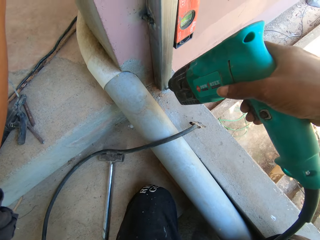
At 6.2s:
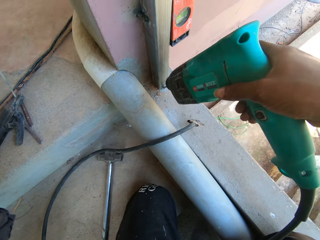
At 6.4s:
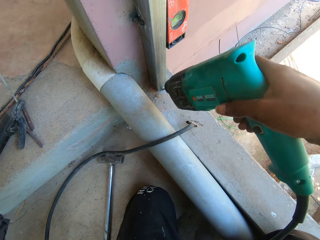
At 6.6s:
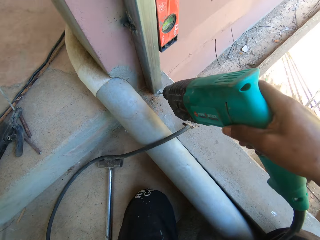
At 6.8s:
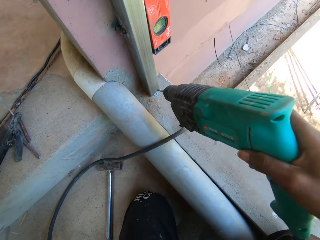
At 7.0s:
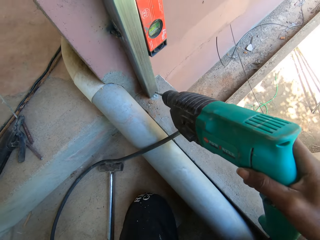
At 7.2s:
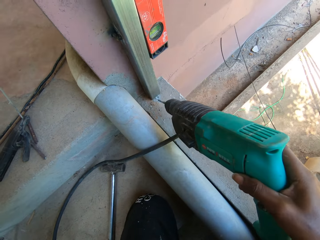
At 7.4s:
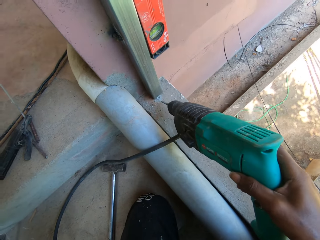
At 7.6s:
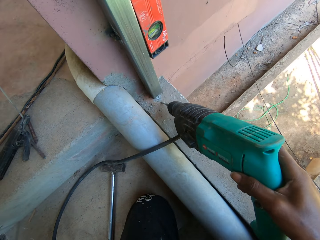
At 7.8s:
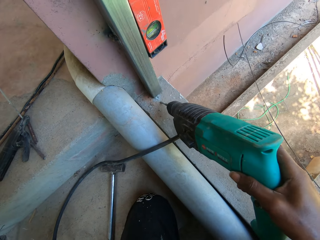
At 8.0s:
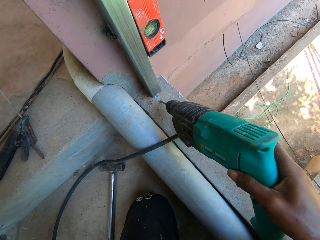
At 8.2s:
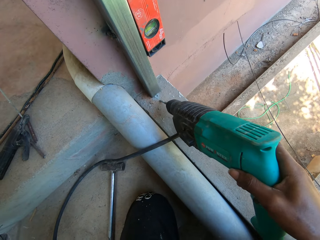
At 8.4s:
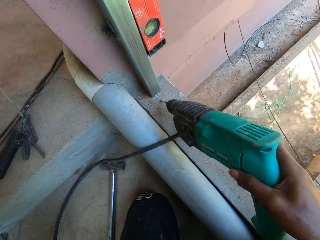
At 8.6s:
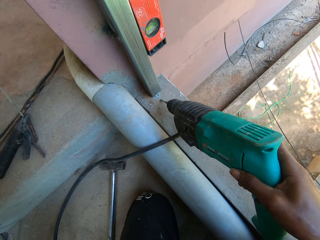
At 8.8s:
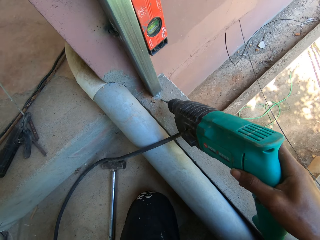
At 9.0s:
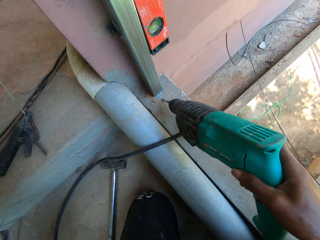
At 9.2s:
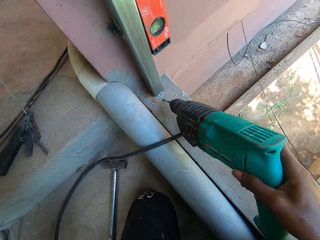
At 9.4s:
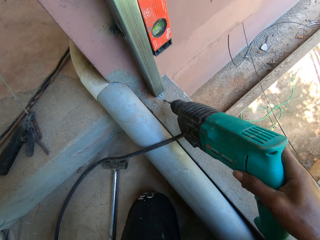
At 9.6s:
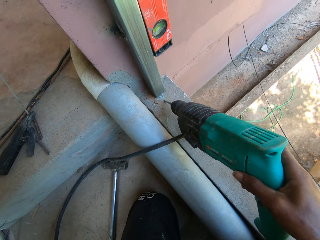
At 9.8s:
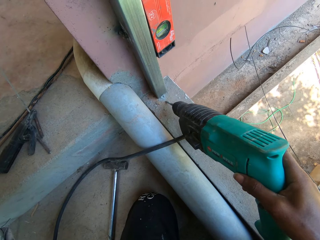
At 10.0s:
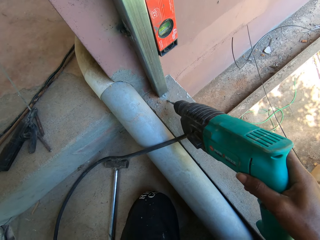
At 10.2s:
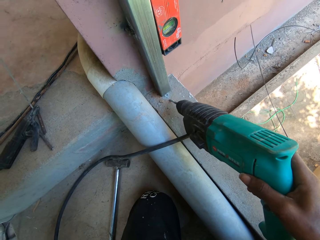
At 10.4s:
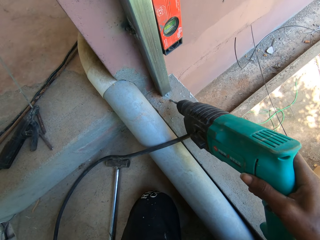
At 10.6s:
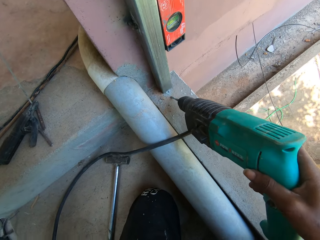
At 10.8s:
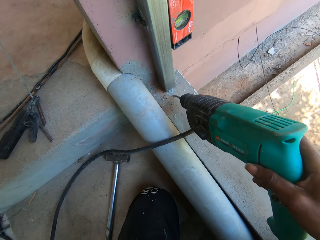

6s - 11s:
The camera wearer holds the drill on the wall. They move the spirit level.

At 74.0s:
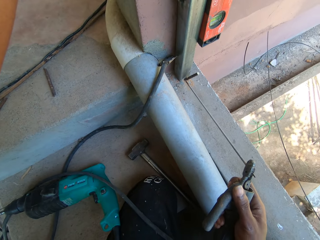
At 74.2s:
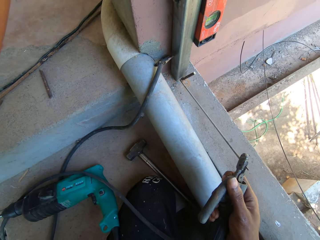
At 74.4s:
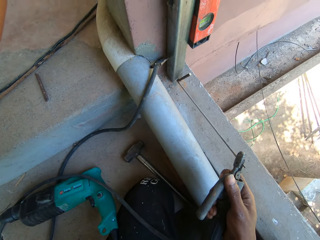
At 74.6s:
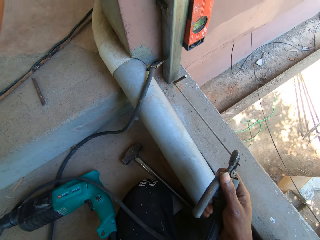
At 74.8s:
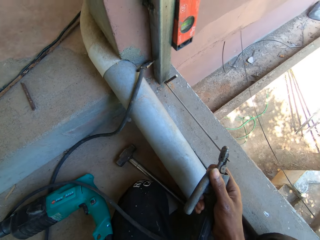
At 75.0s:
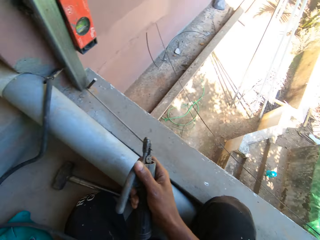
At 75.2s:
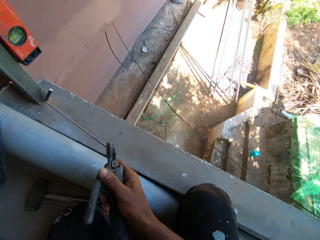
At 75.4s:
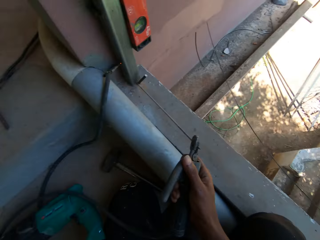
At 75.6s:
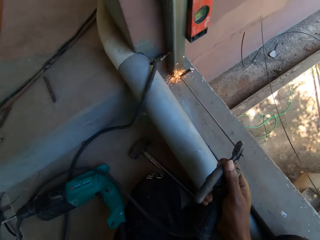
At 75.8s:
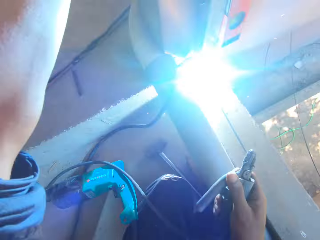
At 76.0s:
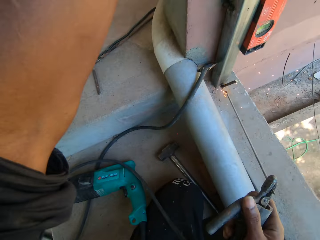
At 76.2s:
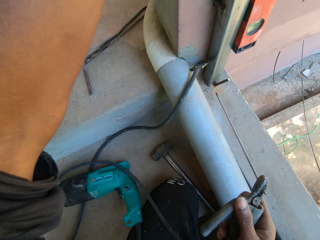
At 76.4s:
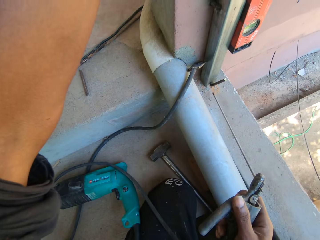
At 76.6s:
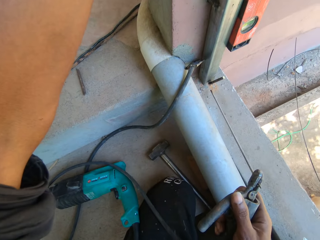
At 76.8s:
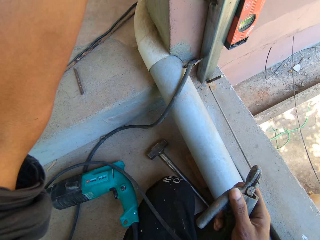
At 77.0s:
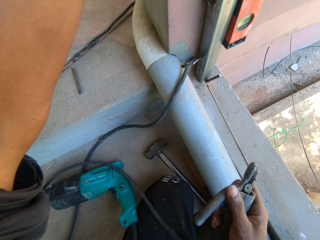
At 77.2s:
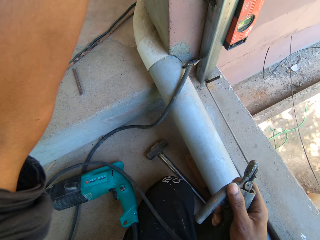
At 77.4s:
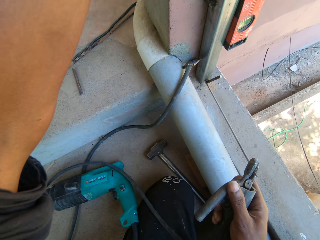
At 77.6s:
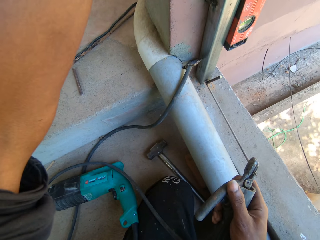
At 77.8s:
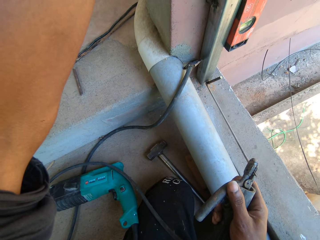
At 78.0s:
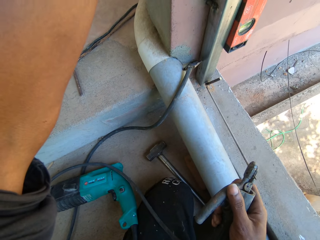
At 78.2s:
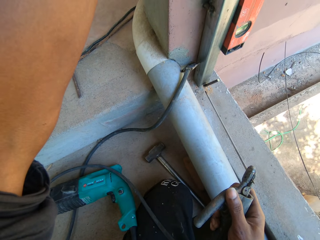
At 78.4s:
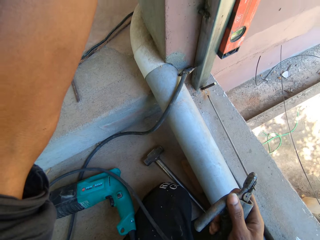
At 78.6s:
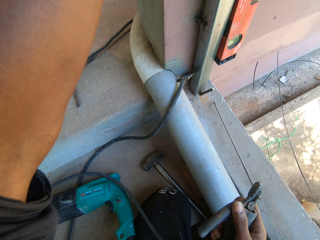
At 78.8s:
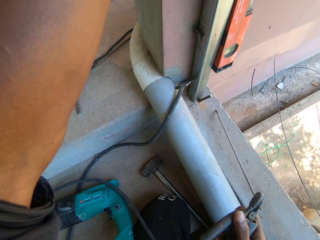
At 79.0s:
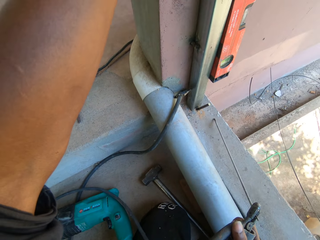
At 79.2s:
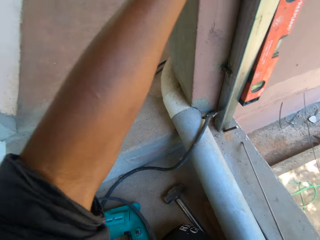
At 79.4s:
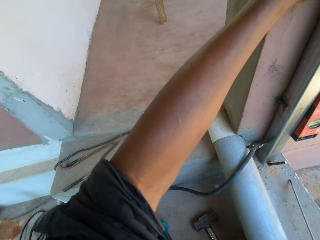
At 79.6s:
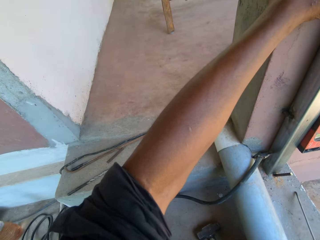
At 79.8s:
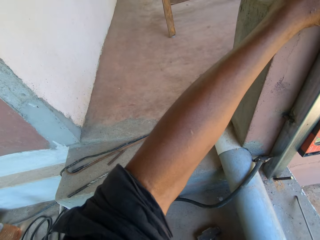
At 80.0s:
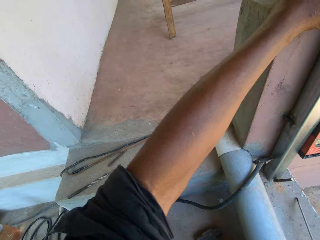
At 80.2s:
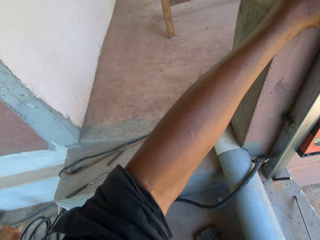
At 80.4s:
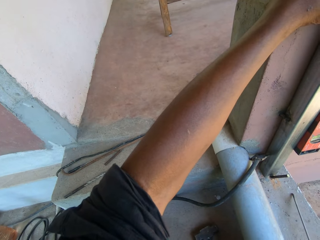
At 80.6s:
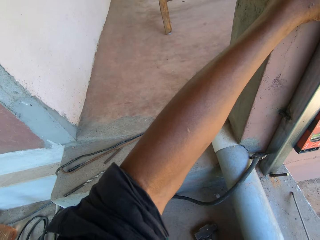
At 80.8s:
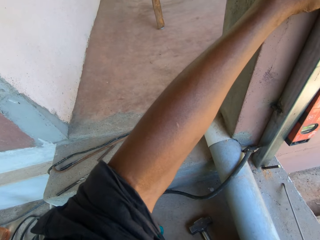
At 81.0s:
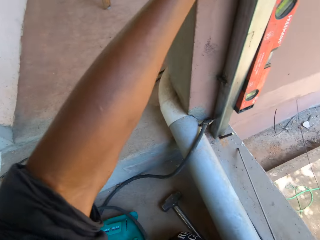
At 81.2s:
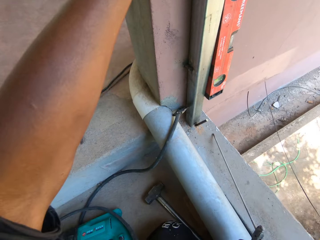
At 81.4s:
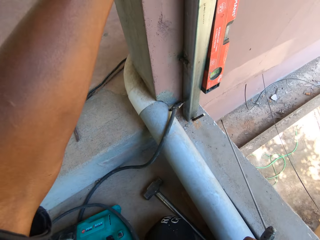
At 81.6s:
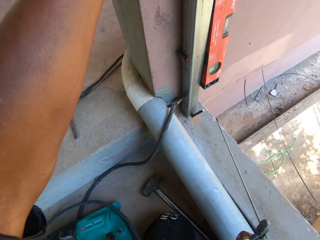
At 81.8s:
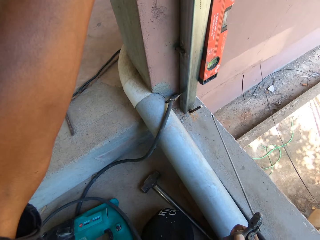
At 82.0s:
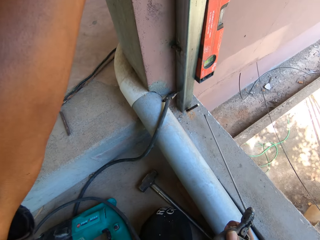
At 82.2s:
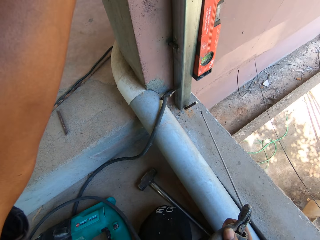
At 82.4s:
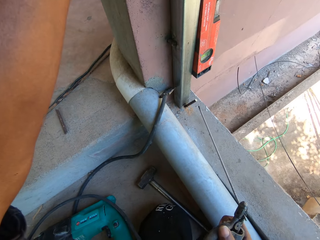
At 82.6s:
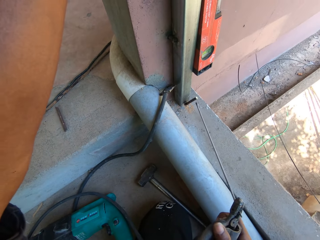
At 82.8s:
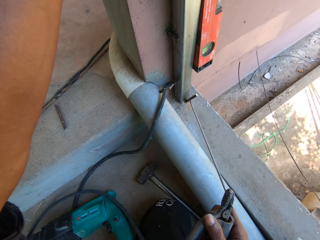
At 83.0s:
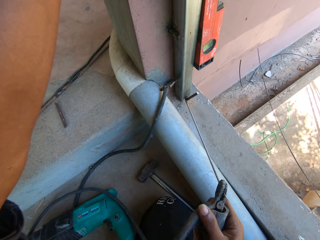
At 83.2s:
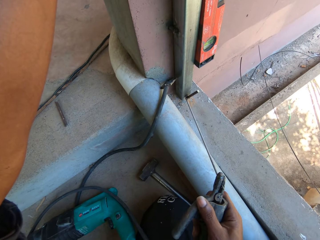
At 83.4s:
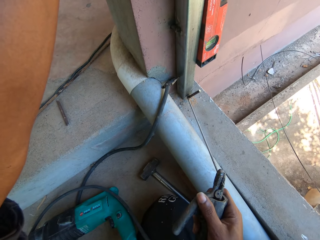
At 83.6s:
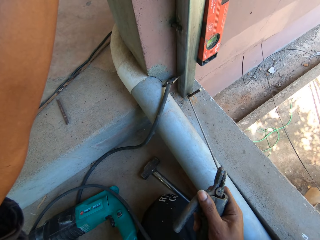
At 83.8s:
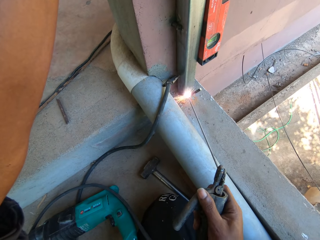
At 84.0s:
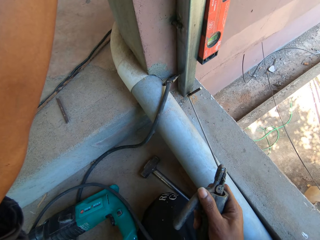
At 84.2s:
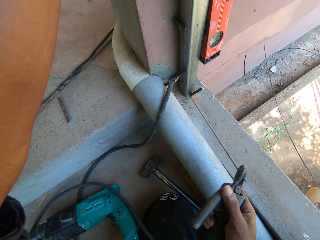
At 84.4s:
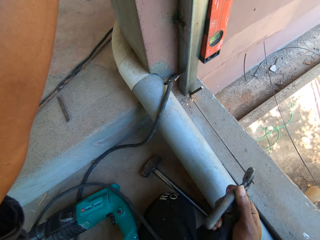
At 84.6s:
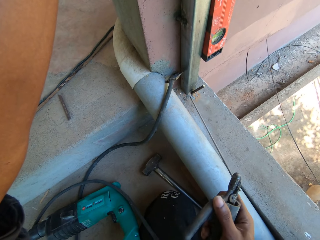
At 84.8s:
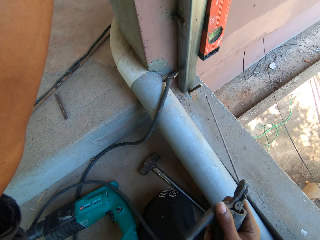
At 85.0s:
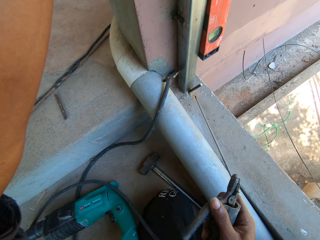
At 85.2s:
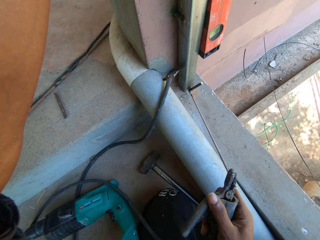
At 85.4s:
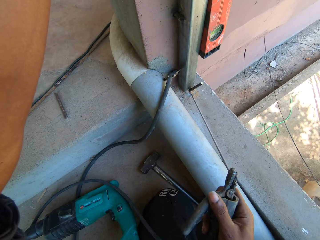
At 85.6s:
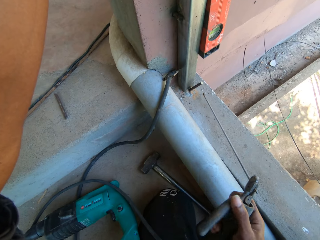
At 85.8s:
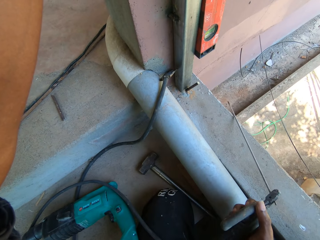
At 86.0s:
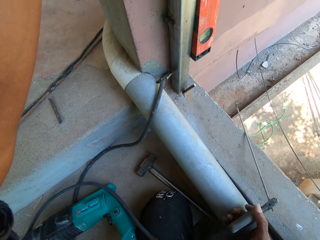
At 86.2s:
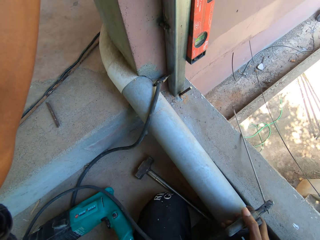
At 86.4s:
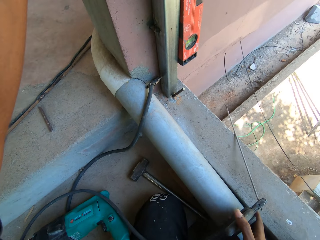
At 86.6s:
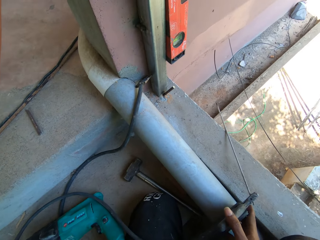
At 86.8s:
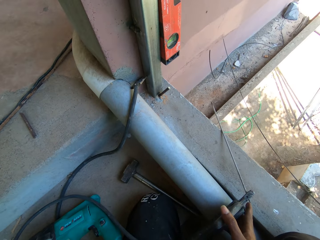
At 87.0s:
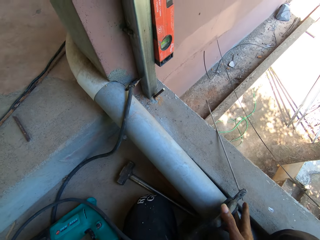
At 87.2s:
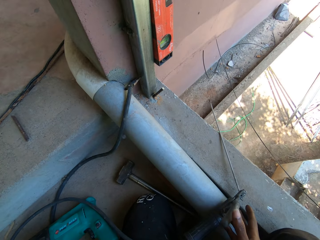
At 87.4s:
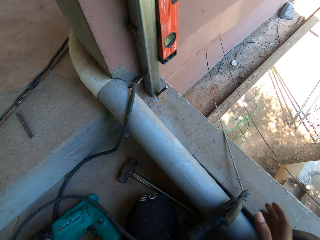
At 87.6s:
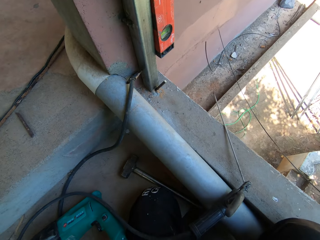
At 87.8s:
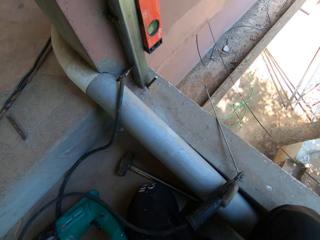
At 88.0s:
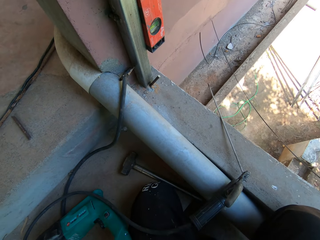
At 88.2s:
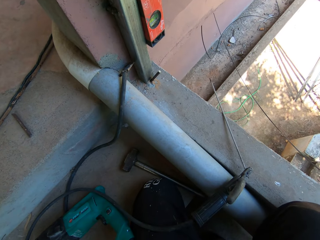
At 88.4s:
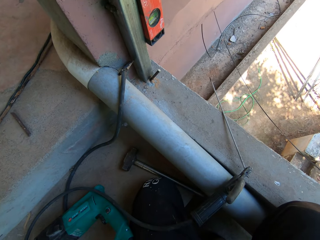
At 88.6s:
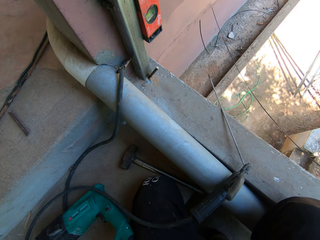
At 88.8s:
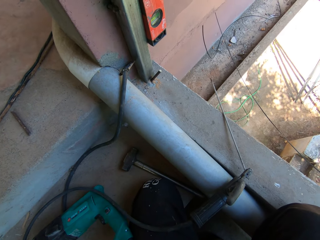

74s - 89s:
The camera wearer welds the metal with the welding electrode. They look around. They weld the metal with the welding electrode. They place the welding electrode on the wall. They adjust the camera.
